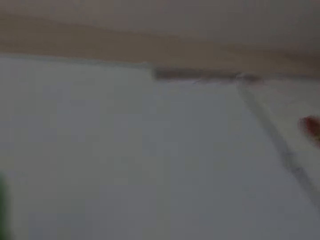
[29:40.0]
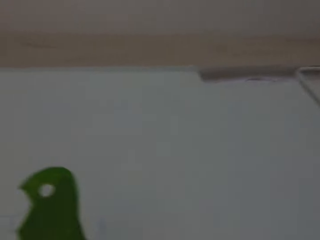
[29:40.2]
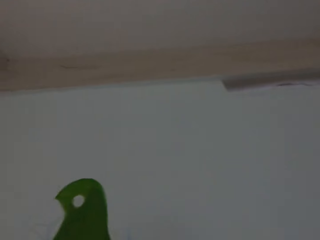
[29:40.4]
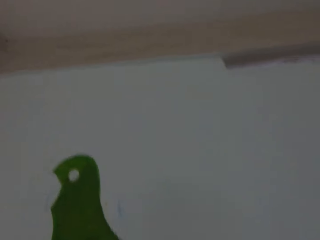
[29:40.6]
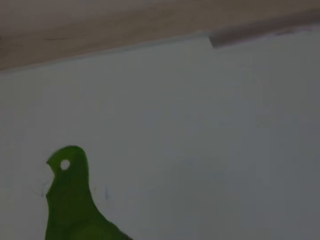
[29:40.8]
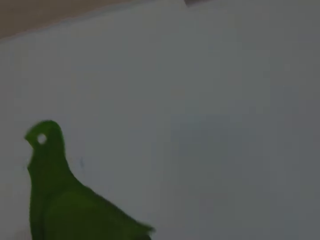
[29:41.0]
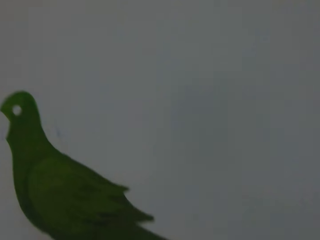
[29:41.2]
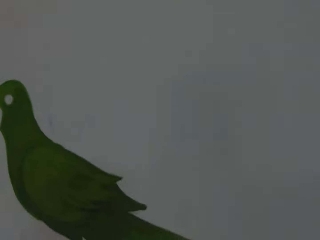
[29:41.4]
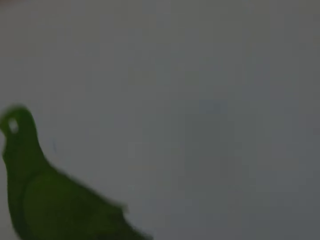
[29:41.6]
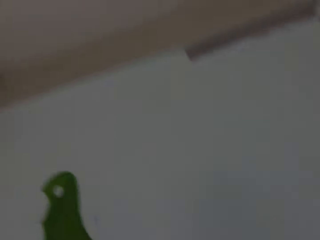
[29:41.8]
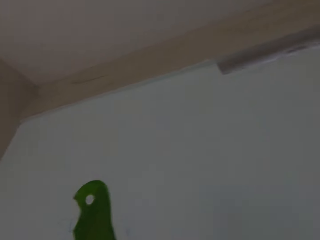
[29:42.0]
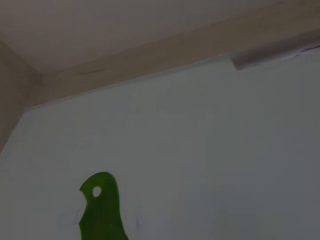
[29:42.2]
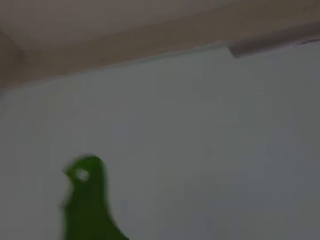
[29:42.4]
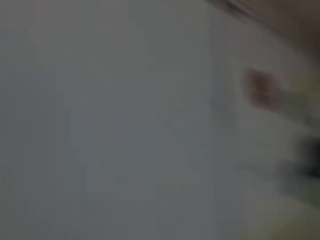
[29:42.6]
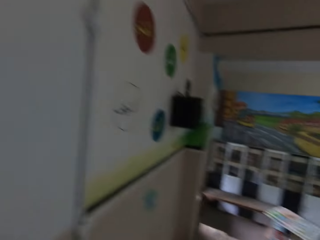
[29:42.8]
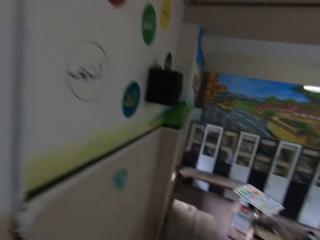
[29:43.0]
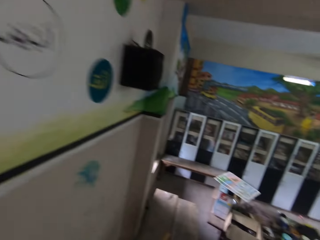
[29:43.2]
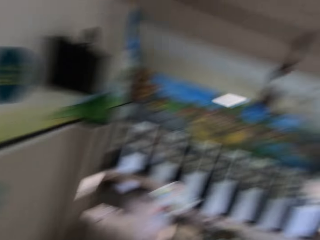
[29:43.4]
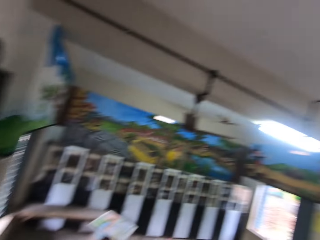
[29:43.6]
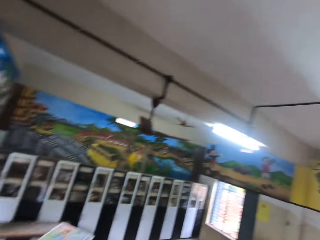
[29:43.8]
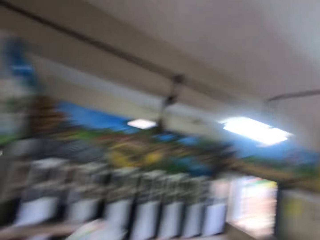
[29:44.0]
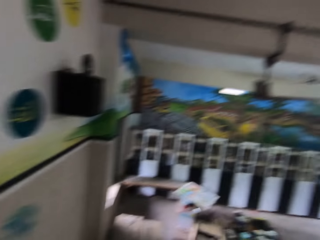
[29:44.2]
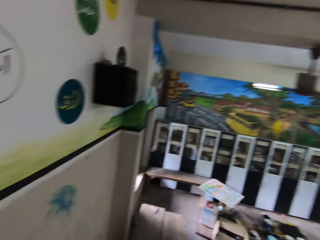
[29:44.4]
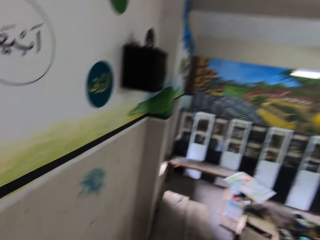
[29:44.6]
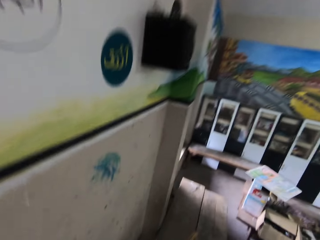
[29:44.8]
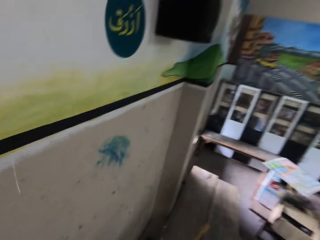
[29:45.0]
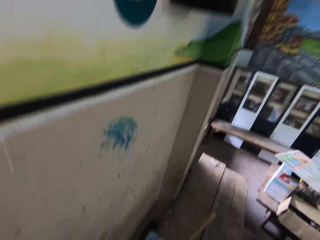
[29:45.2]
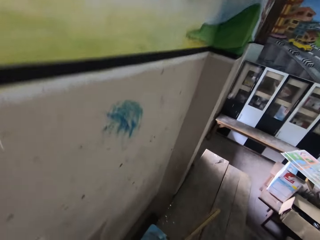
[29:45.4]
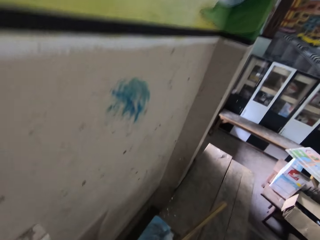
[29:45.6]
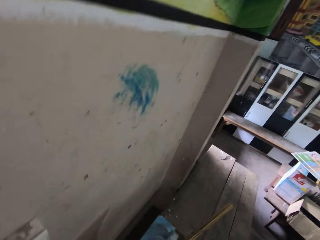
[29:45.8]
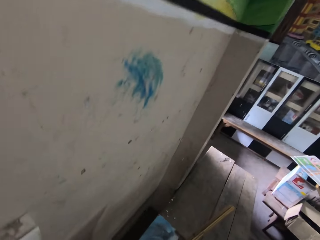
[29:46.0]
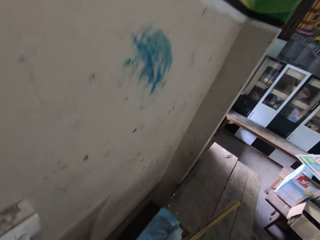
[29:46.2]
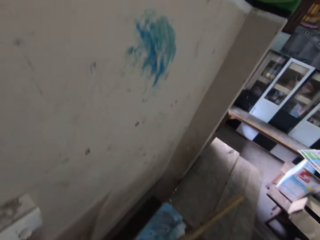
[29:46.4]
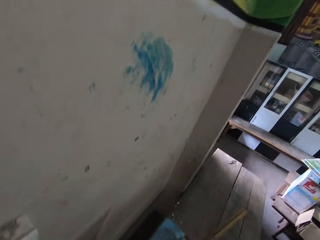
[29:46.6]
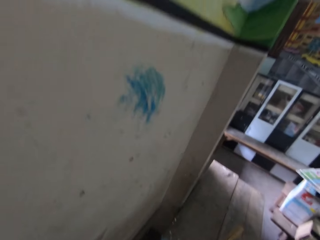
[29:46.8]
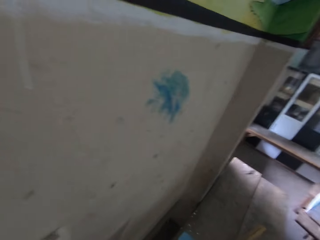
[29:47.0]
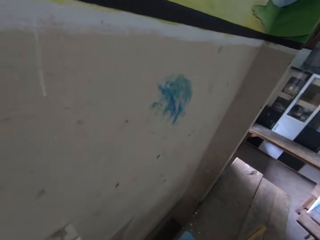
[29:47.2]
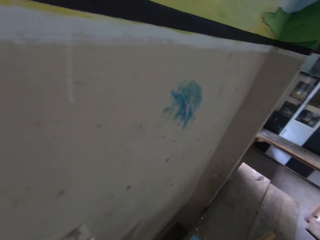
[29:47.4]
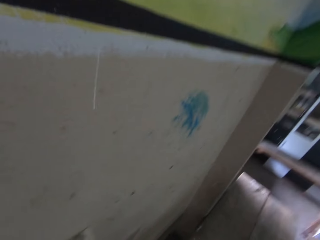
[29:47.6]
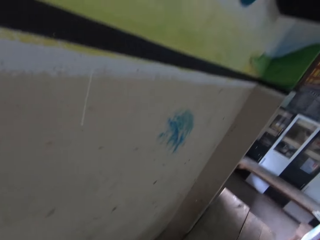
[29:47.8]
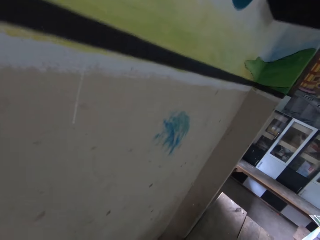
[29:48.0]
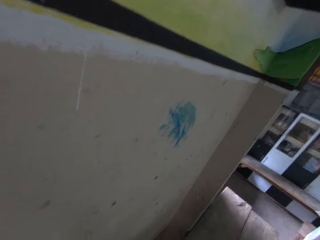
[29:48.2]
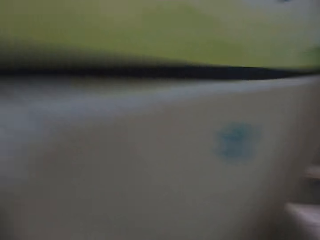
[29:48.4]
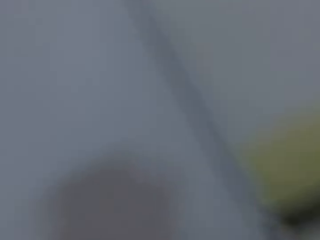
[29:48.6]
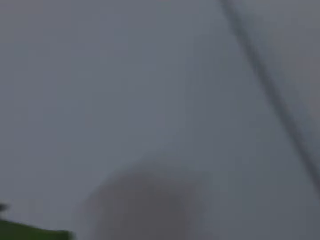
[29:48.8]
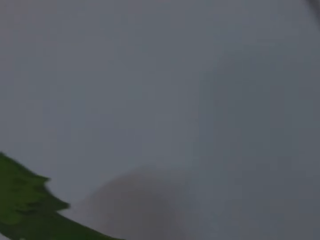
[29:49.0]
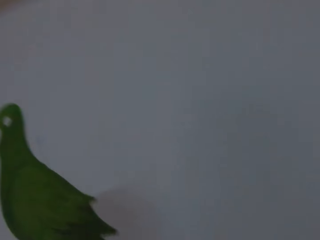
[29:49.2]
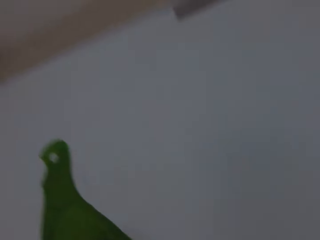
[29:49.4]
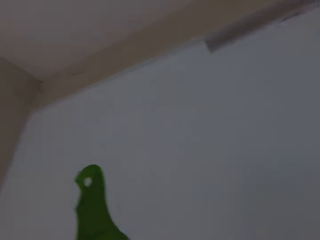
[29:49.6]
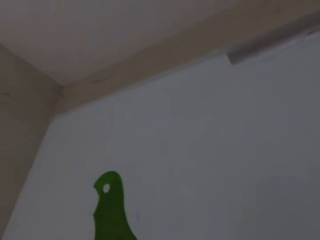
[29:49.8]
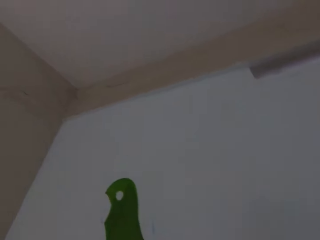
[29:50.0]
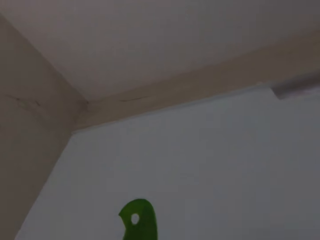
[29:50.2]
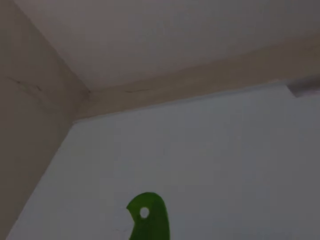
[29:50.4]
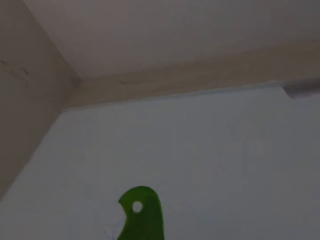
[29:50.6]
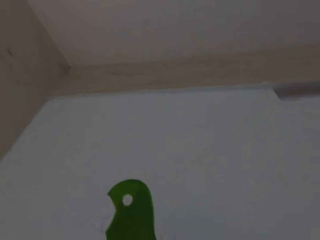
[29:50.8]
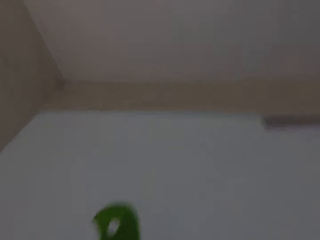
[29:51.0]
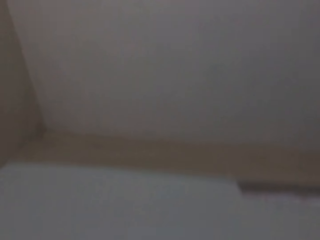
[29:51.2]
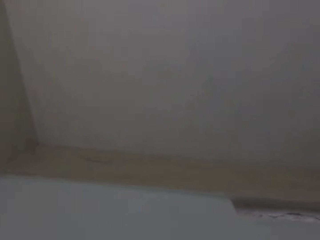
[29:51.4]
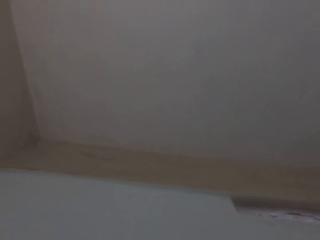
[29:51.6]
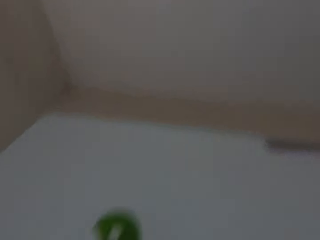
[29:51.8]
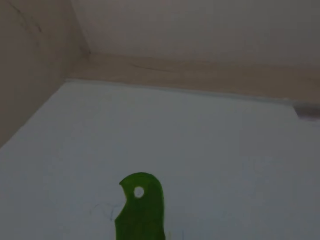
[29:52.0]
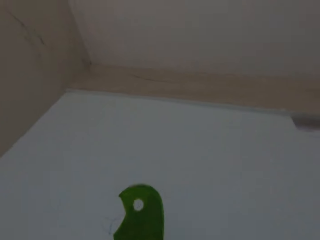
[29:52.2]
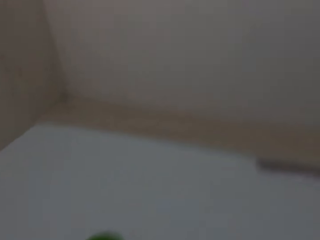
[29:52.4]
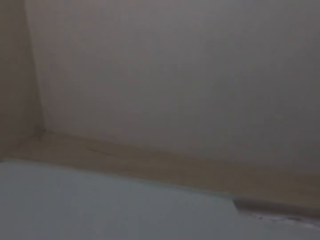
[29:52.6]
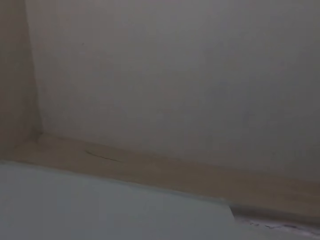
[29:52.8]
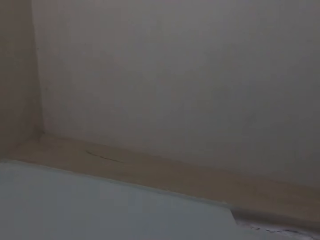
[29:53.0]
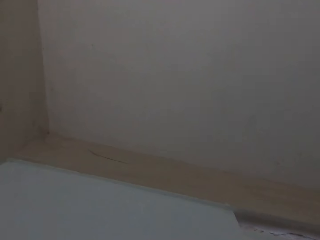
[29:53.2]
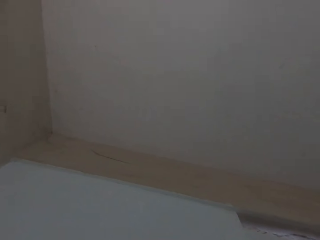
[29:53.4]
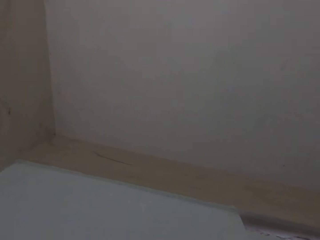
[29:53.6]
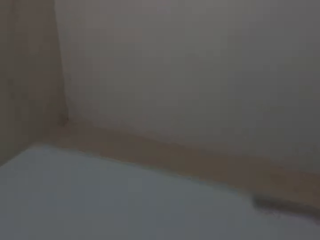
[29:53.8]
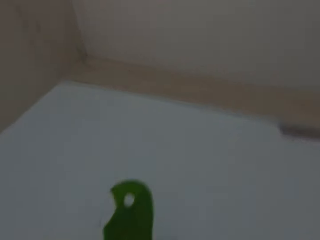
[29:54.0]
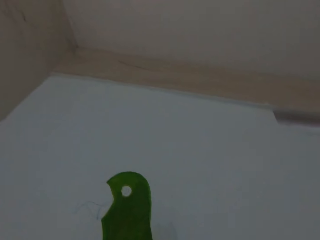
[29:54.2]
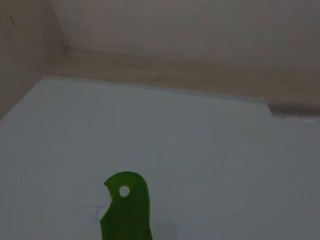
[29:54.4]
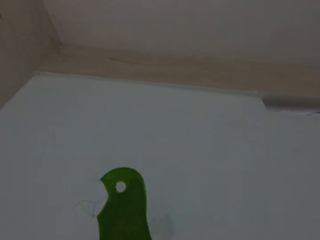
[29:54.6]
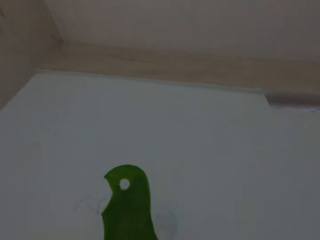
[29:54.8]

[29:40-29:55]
The camera wearer loads paint on the paintbrush in his right hand from the paint bucket. He does something. He paints the wall with the paintbrush in his right hand.

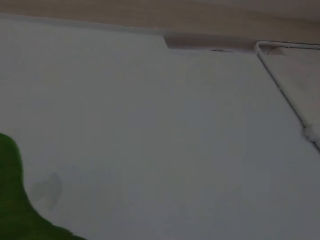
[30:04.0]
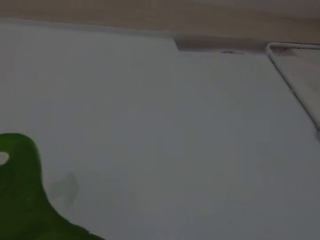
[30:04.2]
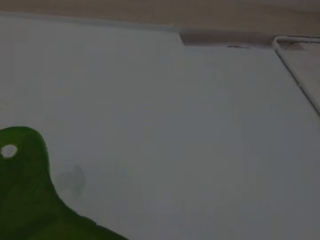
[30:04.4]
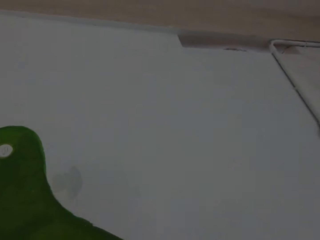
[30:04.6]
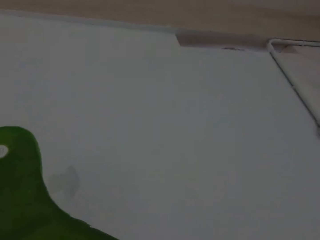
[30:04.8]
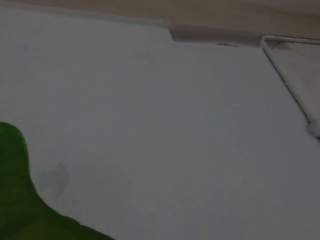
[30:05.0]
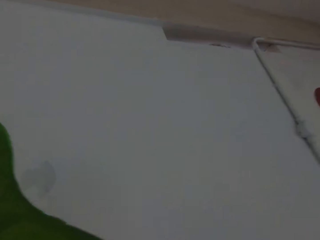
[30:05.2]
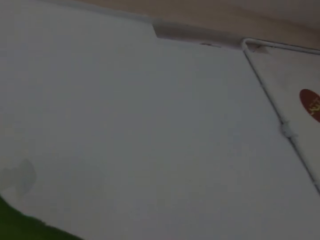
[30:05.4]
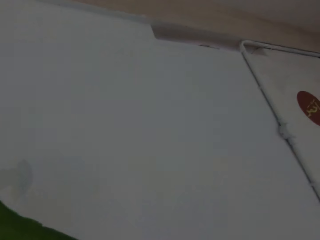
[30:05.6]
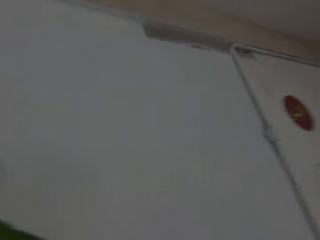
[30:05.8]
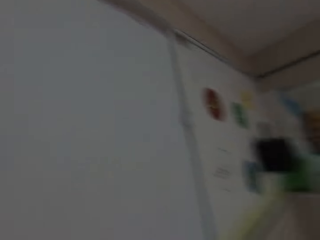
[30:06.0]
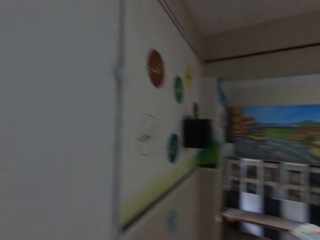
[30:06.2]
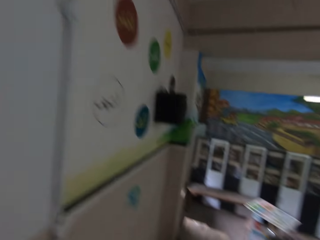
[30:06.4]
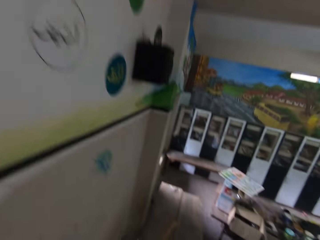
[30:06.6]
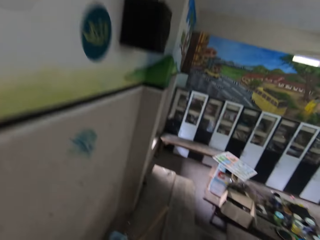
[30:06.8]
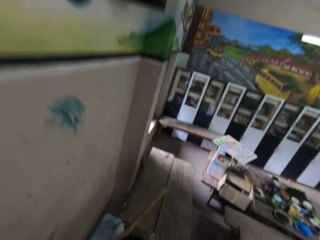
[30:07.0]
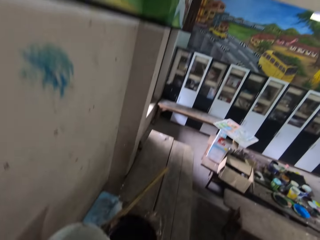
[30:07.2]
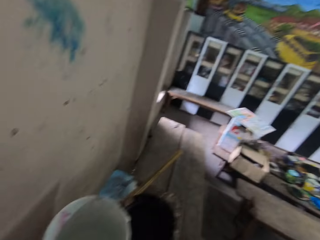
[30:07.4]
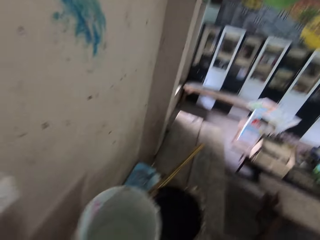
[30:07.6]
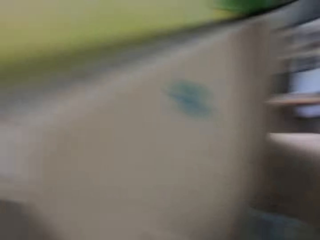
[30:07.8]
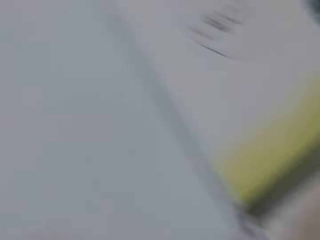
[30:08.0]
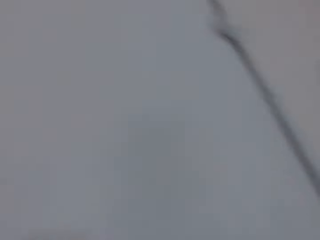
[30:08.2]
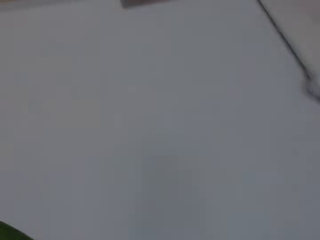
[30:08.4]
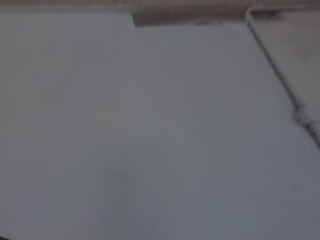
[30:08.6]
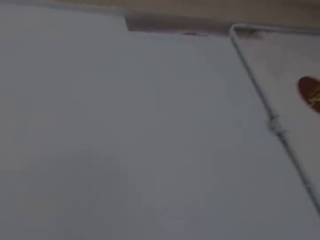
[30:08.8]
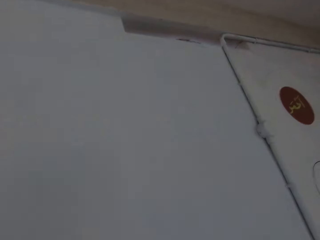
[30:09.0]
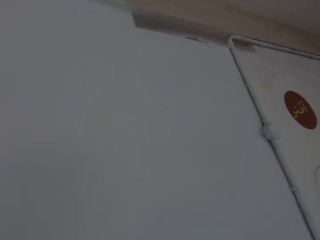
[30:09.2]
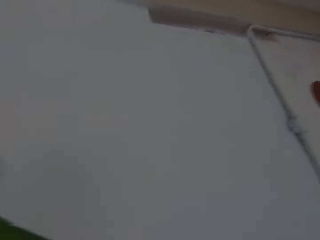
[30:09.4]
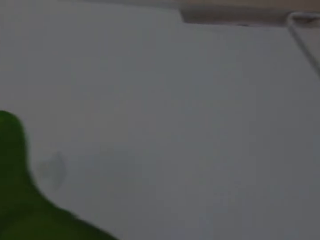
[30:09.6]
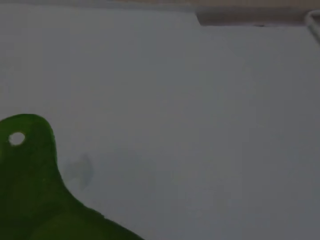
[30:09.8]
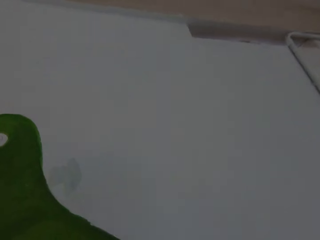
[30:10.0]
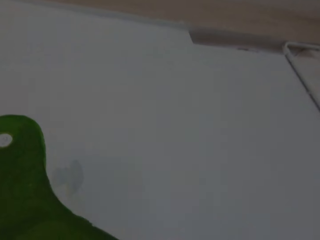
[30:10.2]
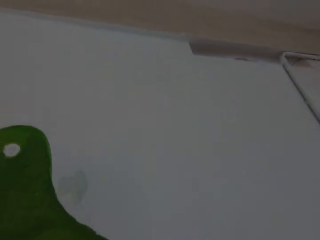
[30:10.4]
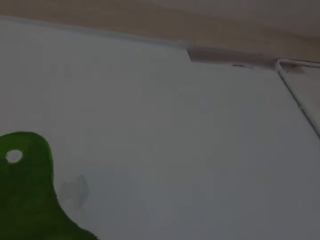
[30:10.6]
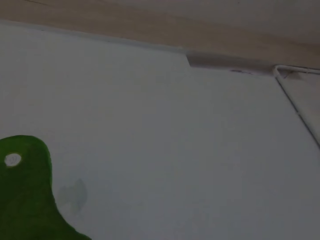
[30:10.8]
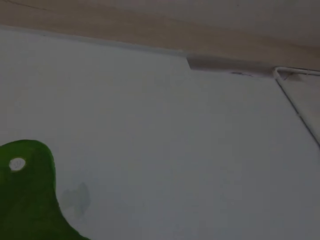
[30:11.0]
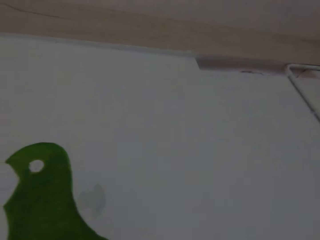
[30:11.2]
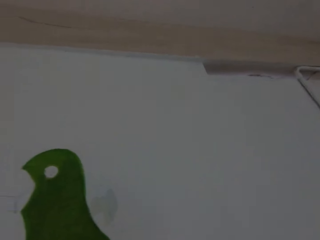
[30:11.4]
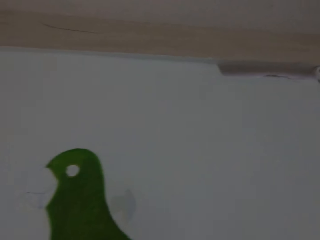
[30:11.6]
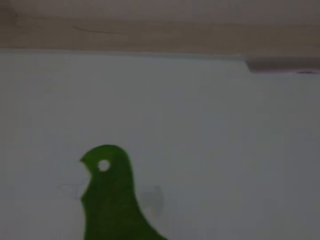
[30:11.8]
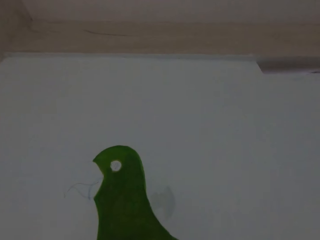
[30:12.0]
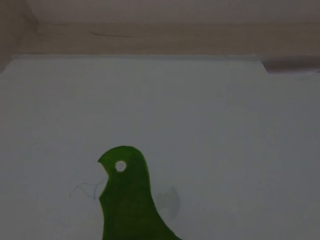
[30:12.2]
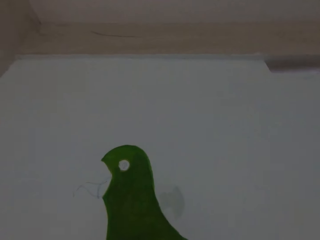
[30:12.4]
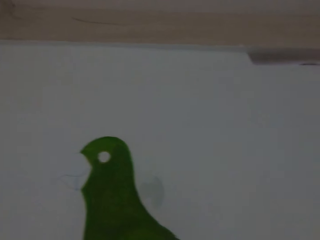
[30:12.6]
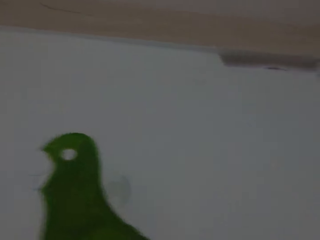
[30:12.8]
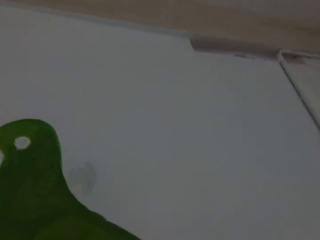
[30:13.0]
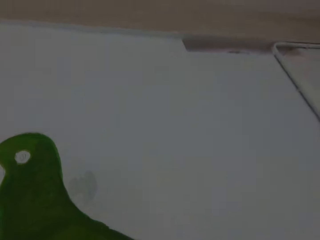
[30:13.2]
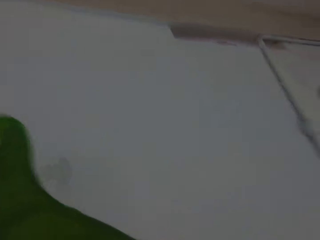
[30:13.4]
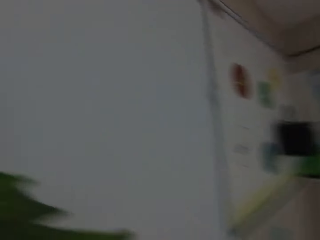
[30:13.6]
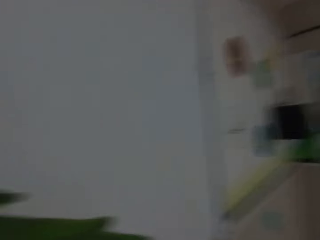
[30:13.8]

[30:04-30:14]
The camera wearer loads paint on the paintbrush in his right hand from the paint bucket. He paints the wall with the paintbrush in his right hand.
